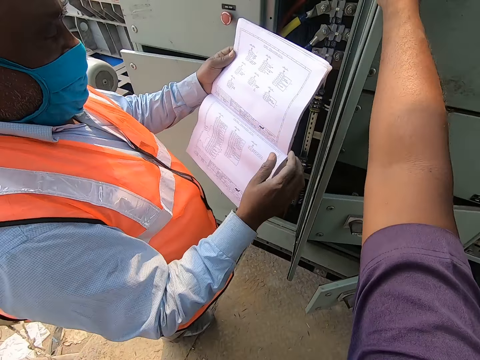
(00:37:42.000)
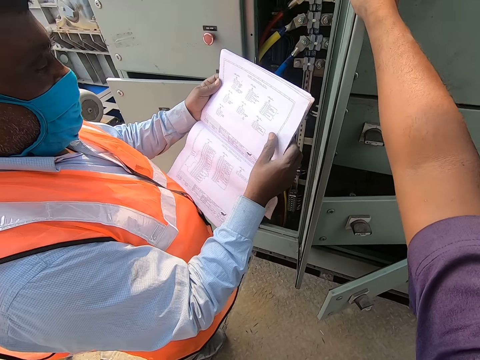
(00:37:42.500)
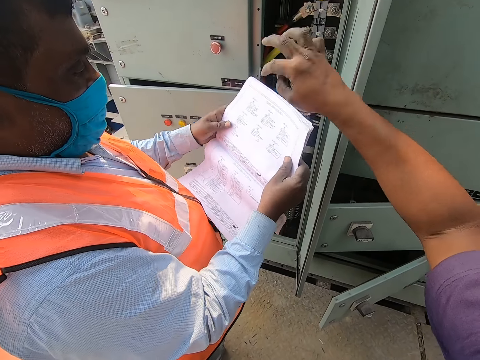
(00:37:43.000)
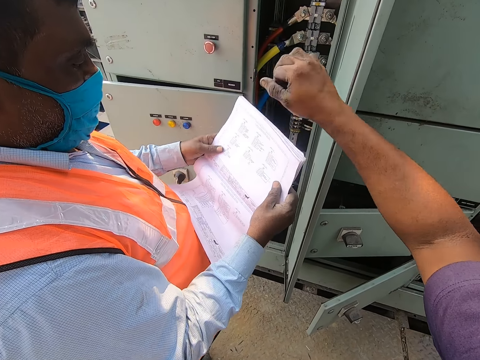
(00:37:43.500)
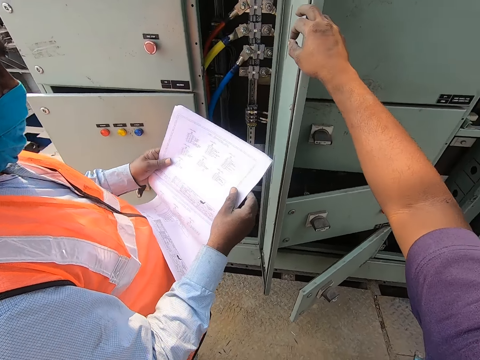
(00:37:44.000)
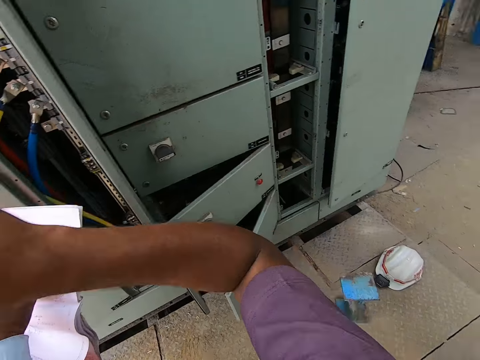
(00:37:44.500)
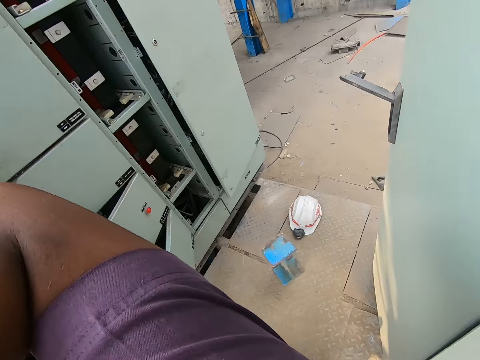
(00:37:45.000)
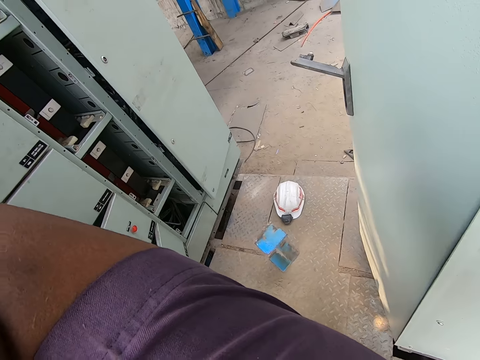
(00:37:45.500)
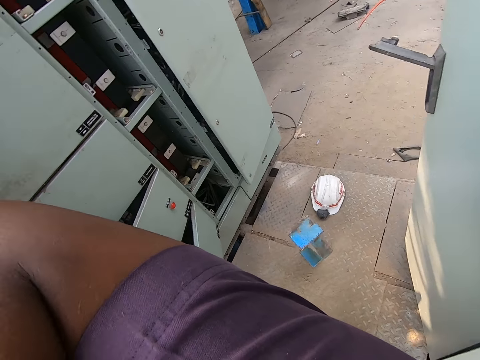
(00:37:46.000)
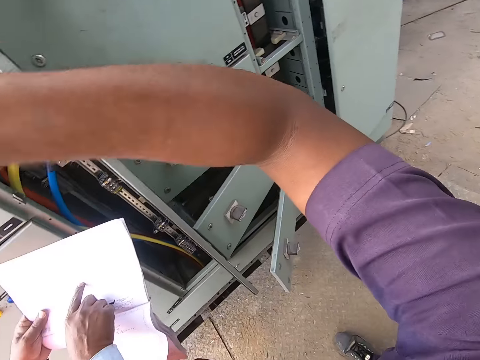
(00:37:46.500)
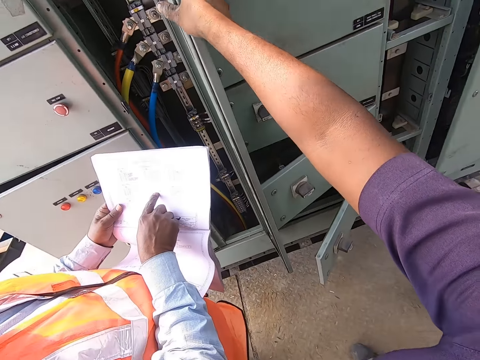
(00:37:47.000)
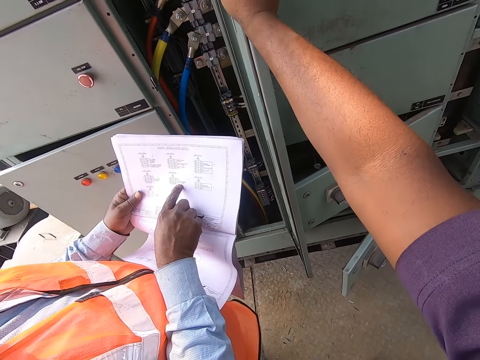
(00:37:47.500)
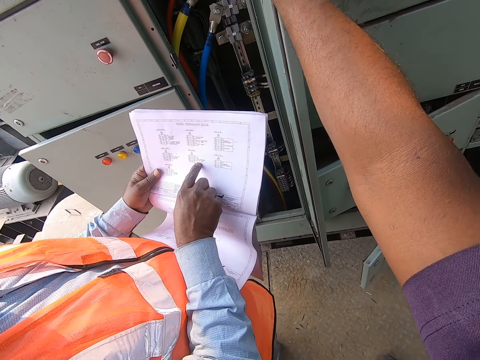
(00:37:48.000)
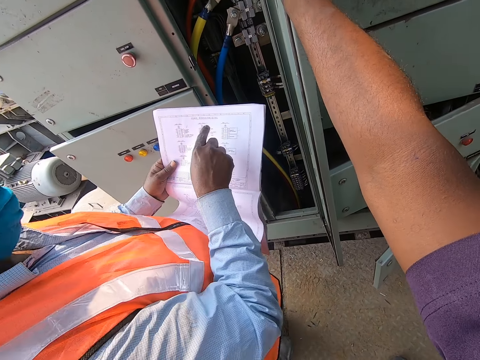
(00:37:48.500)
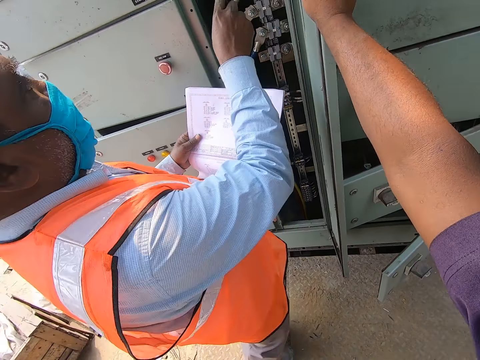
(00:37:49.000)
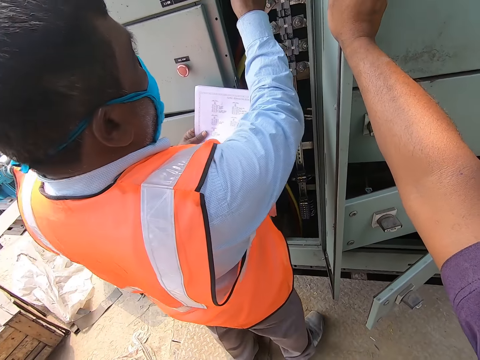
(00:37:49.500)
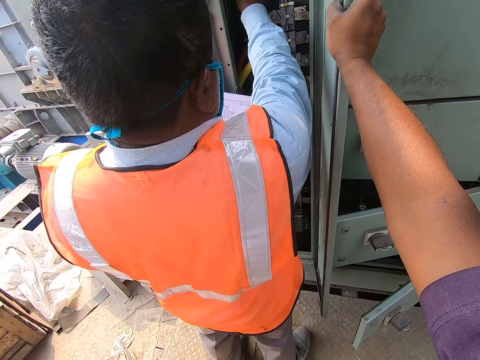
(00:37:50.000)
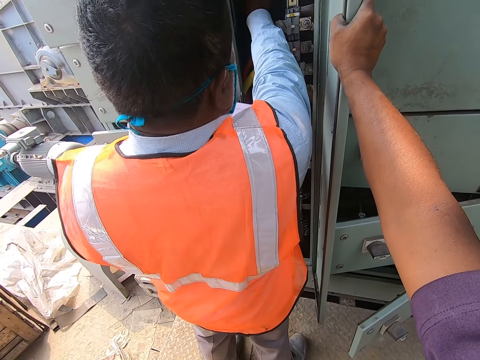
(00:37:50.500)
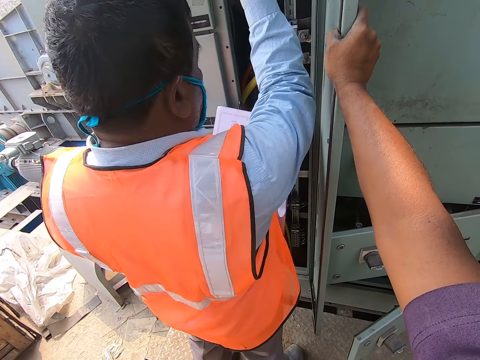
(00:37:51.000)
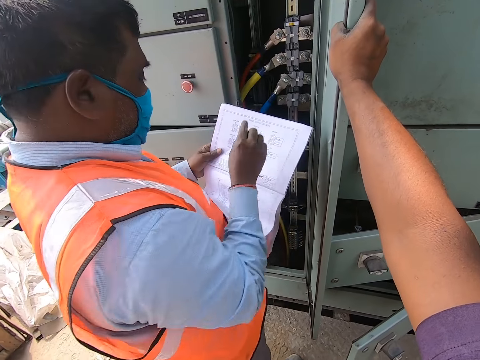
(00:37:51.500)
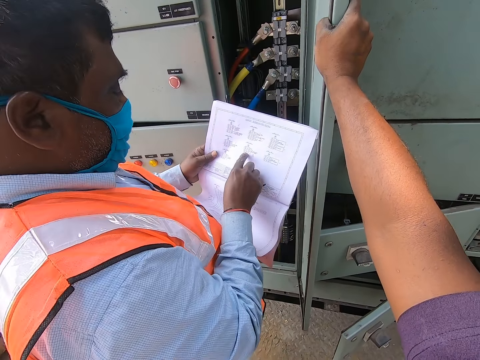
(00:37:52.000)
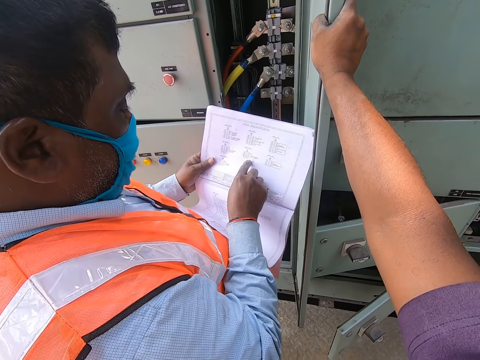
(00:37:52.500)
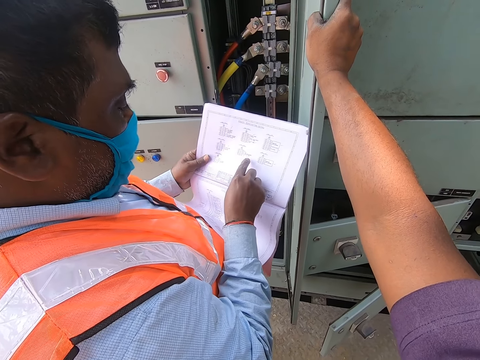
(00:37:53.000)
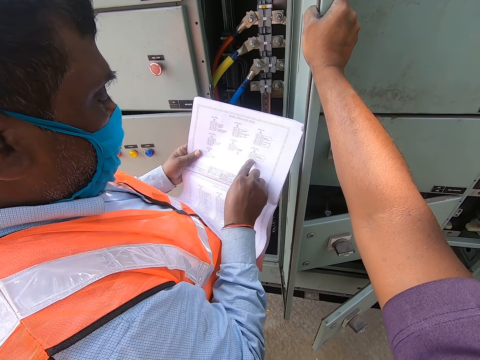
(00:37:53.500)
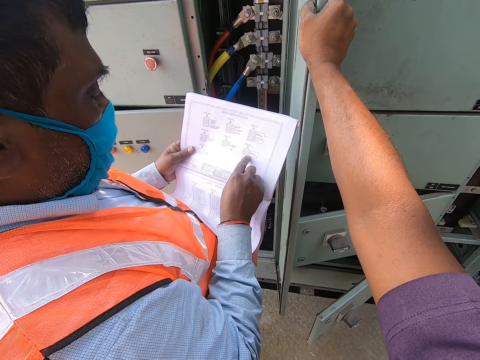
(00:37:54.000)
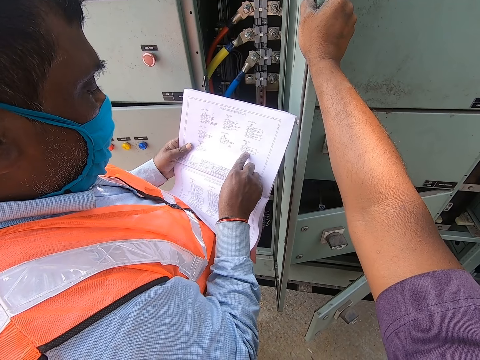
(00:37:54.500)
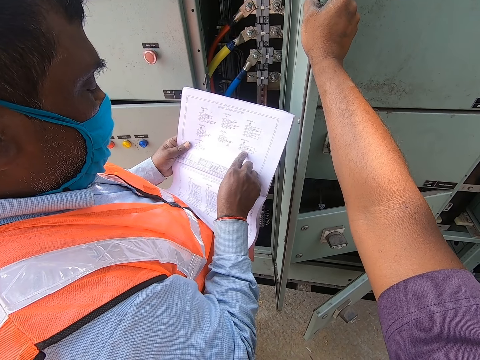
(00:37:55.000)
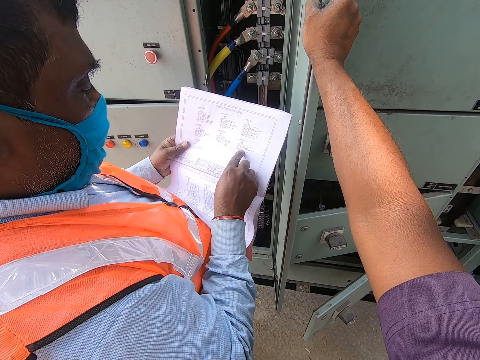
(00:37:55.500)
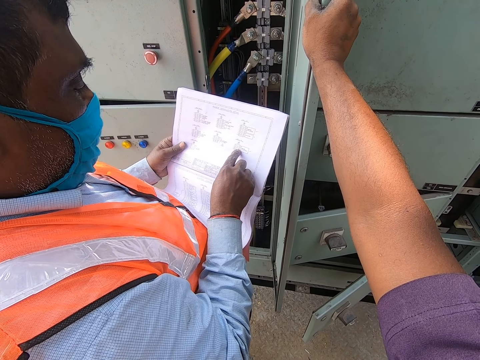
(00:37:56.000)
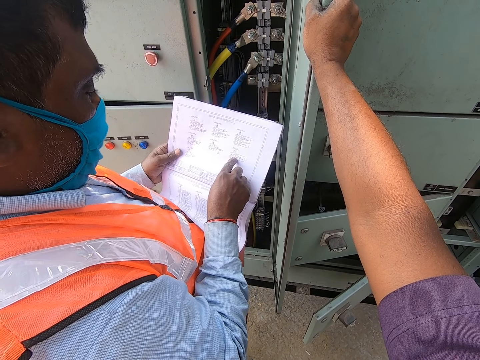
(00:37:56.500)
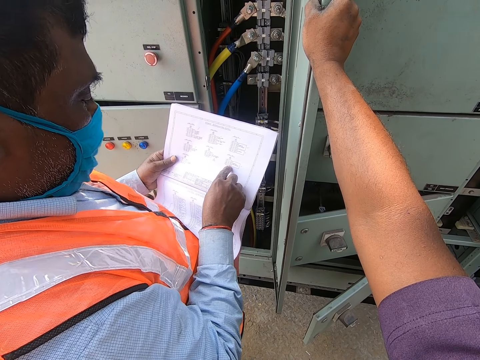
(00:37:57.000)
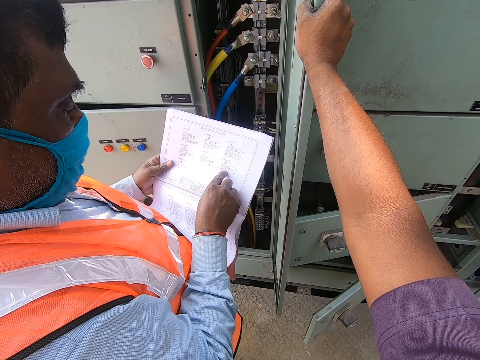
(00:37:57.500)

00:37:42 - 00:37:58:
The man holds the book with both hands. The camera wearer touches the book in the man's hands with his right hand. He holds the control box door with his right hand. He covers his mouth with his right elbow. He coughs around. He holds the control box door with his right hand again. The man points his right index finger to the control box. The man touches the book in his left hand with his right hand. The camera wearer interacts with the man.

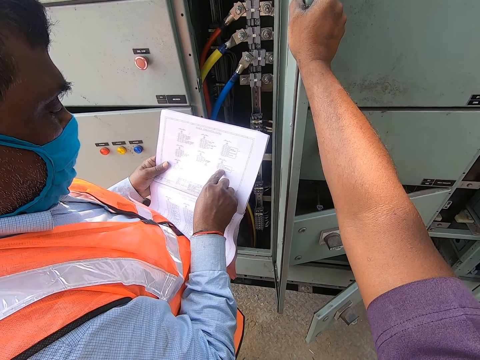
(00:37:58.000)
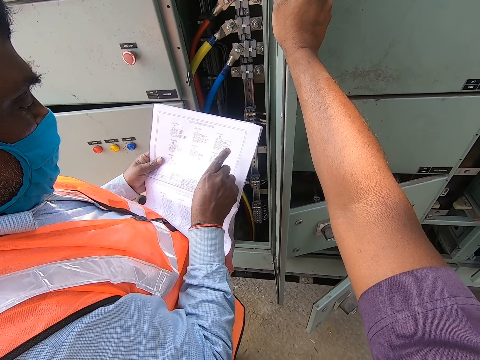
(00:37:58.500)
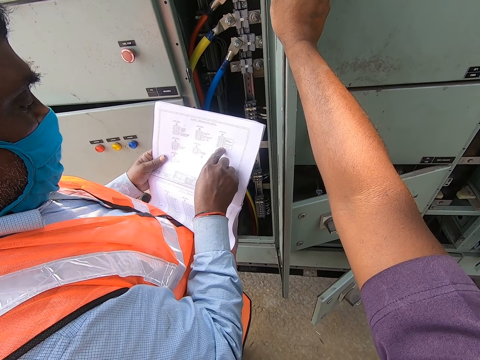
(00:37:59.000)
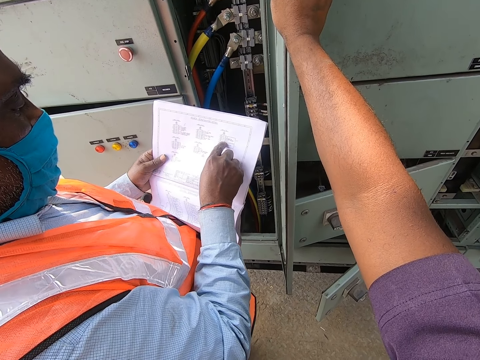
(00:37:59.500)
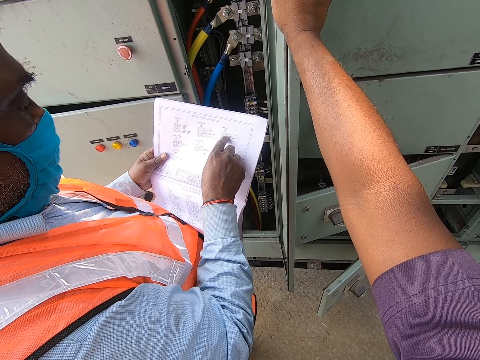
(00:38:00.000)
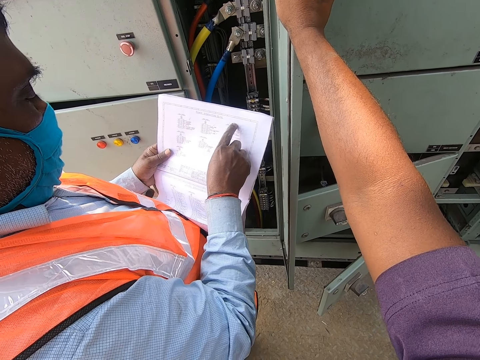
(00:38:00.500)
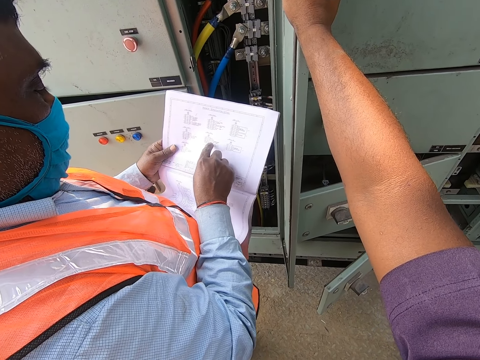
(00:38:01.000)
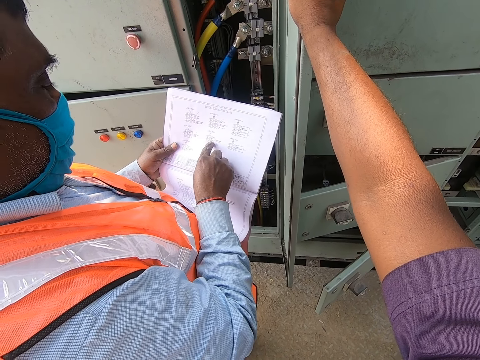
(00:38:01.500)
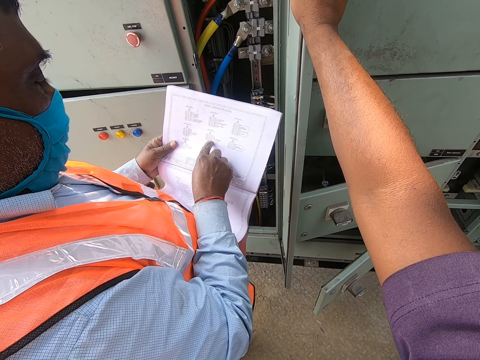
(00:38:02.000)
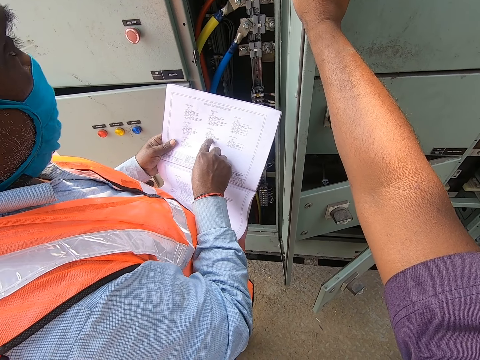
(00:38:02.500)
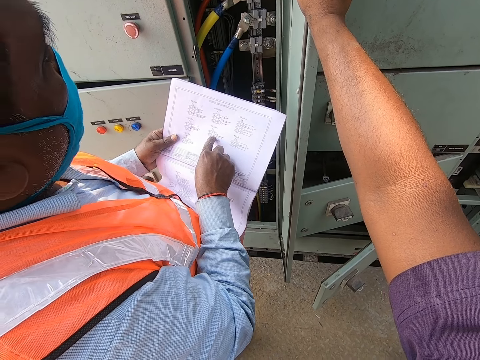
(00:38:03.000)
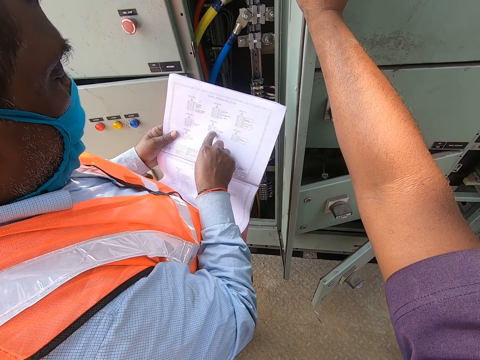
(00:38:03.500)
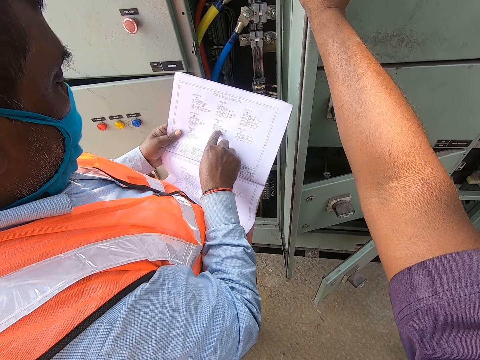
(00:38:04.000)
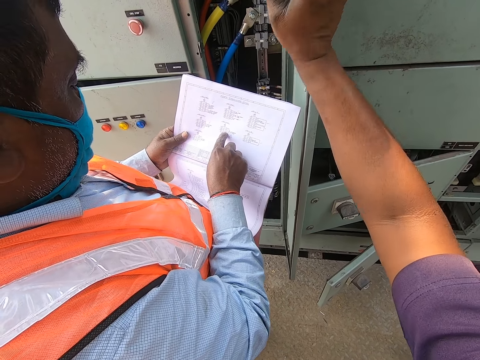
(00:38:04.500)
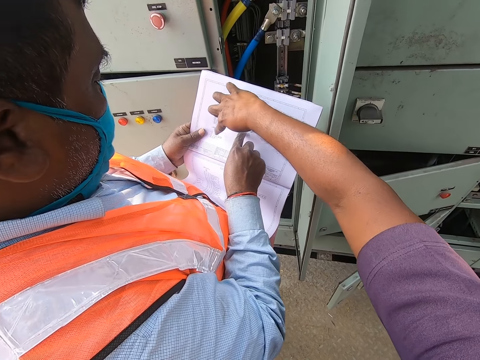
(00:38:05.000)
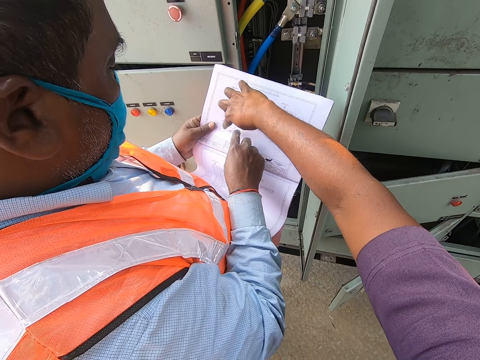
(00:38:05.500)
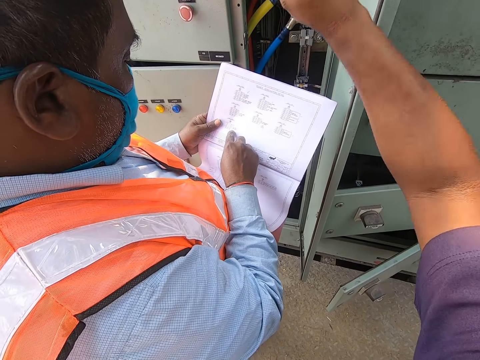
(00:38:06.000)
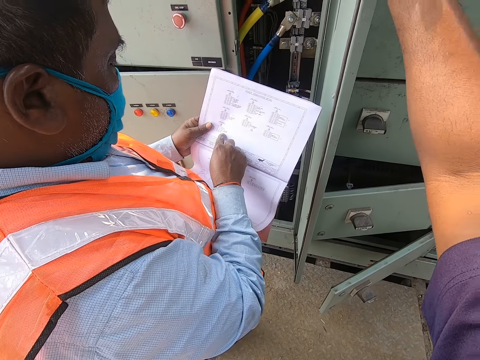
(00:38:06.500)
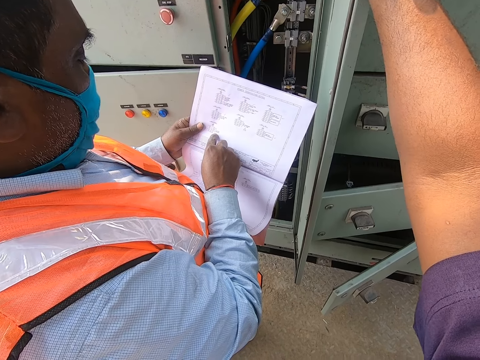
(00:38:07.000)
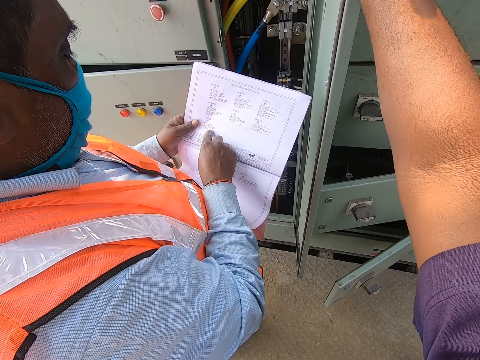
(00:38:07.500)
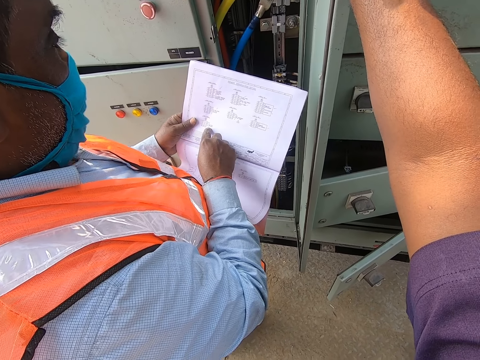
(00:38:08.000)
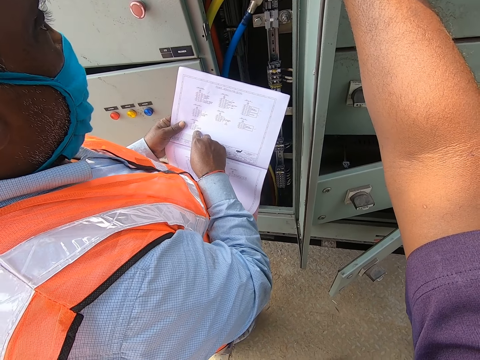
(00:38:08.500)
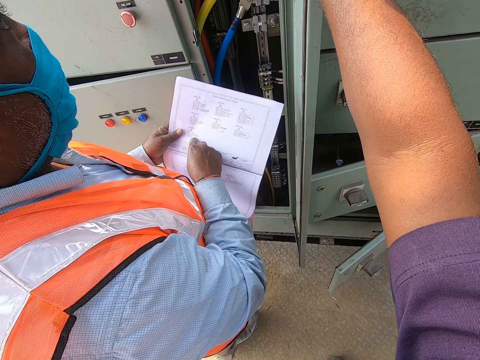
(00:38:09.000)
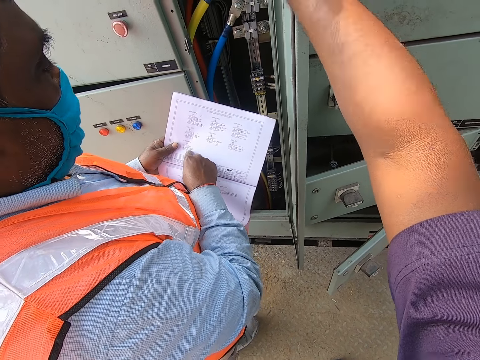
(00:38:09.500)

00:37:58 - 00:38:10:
The camera wearer touches the book in the man's left hand with his right hand. He points his right hand to the control box.
